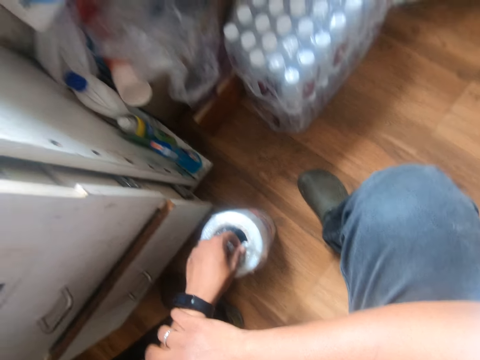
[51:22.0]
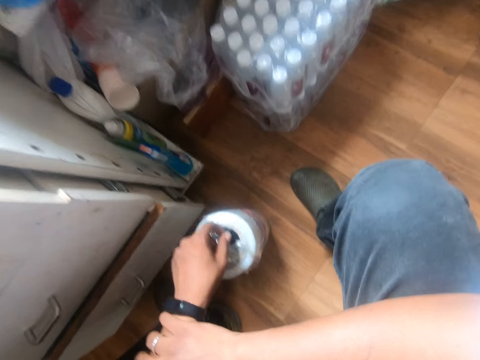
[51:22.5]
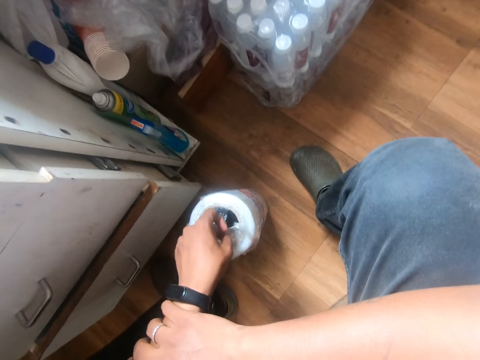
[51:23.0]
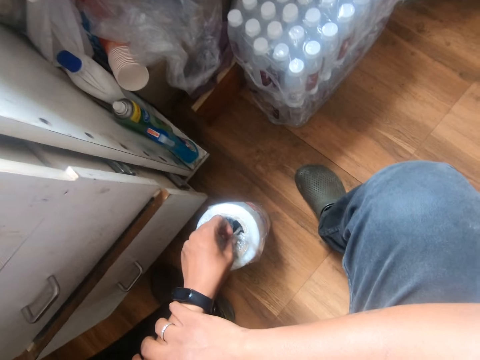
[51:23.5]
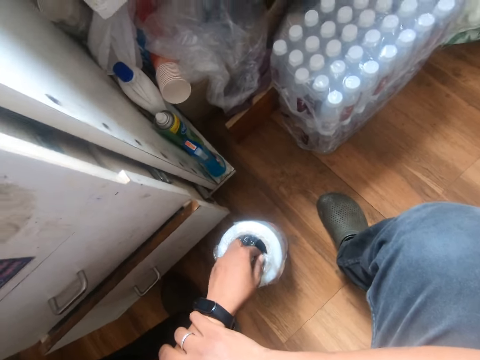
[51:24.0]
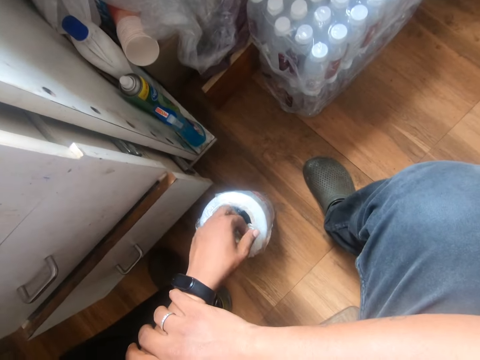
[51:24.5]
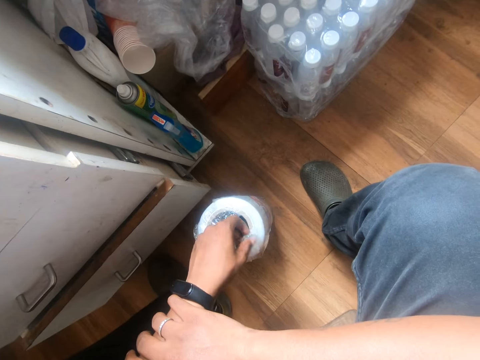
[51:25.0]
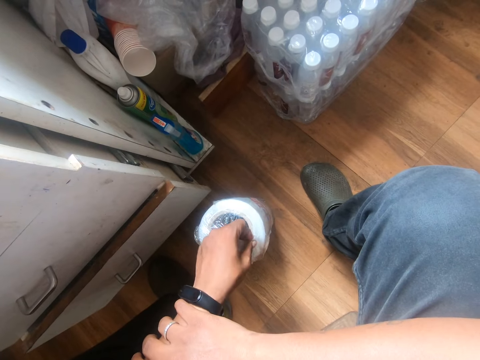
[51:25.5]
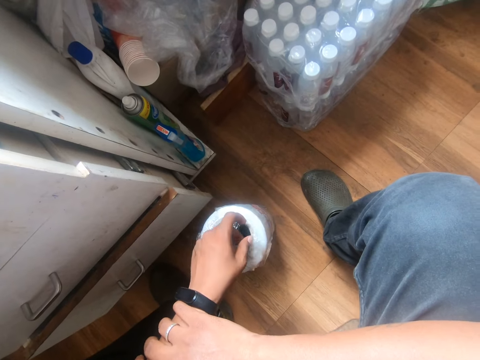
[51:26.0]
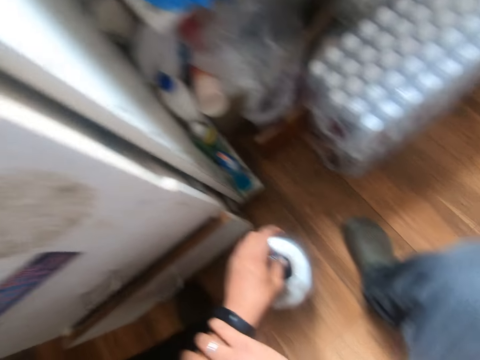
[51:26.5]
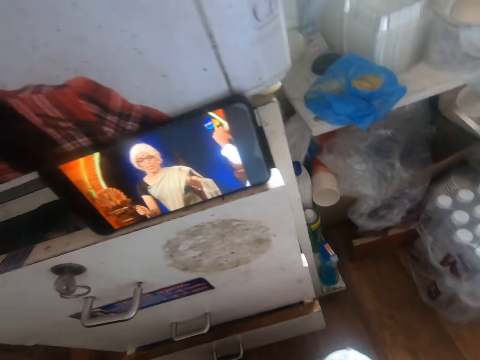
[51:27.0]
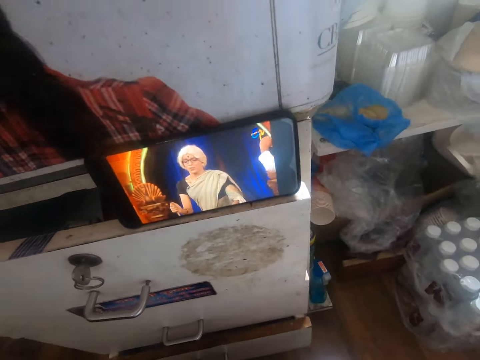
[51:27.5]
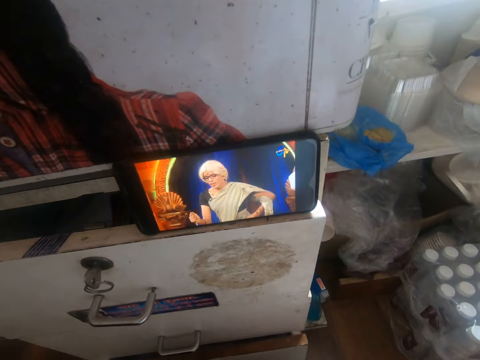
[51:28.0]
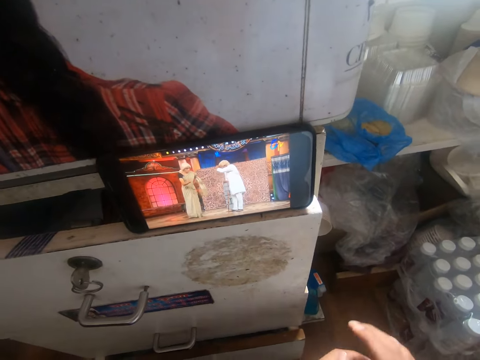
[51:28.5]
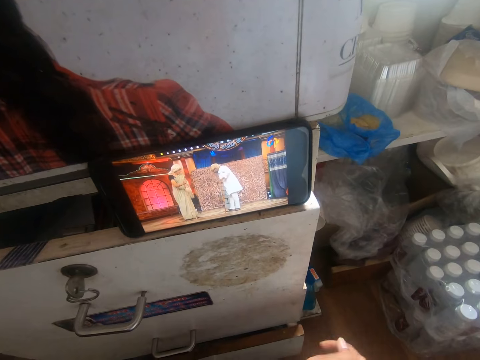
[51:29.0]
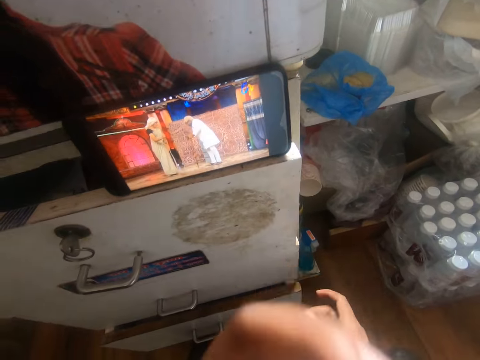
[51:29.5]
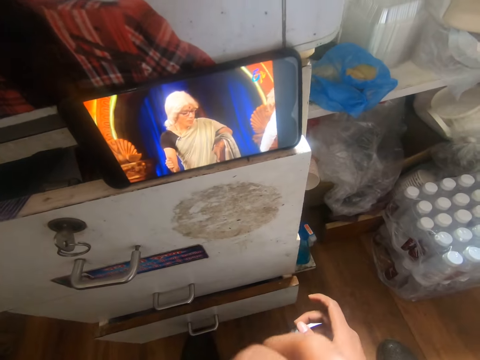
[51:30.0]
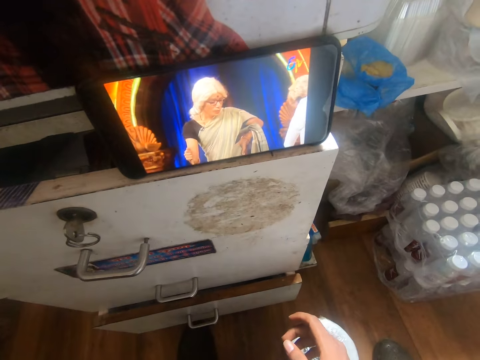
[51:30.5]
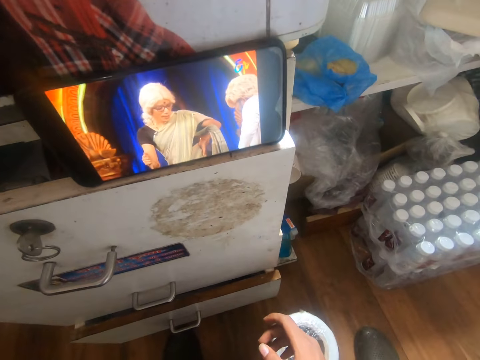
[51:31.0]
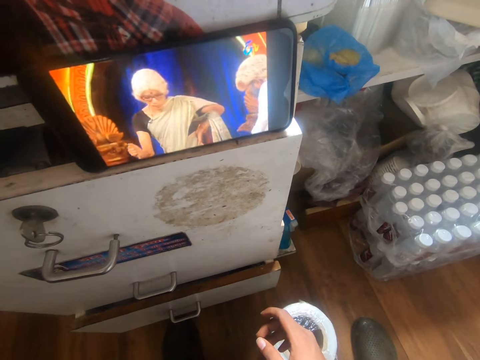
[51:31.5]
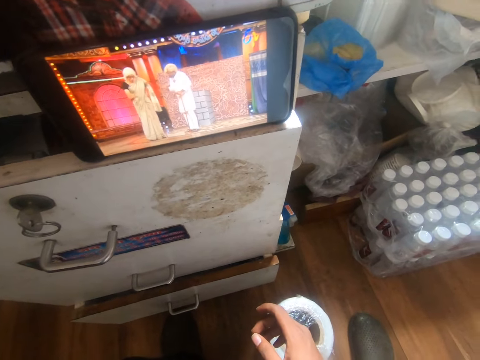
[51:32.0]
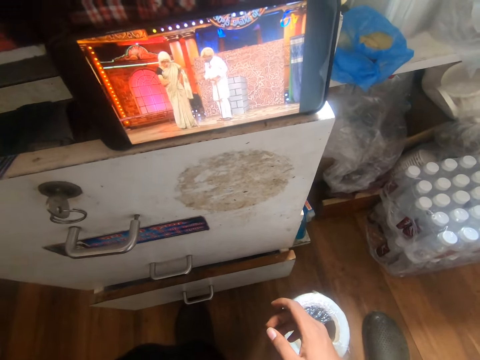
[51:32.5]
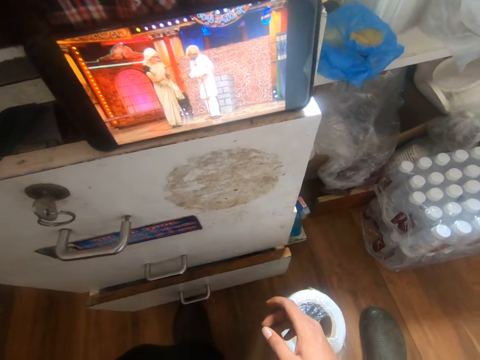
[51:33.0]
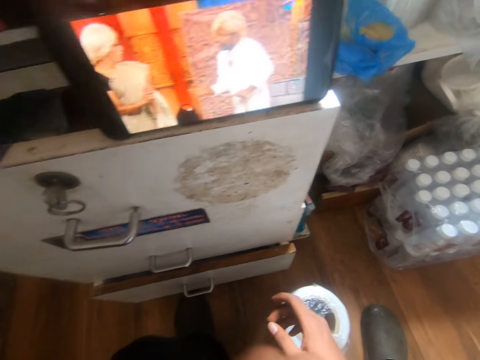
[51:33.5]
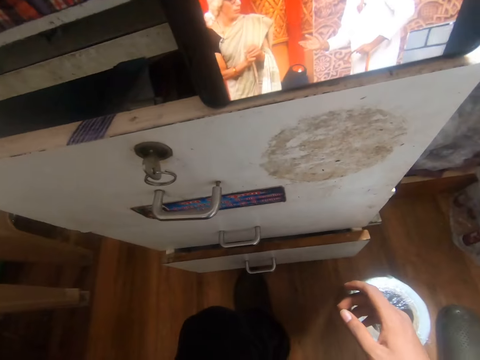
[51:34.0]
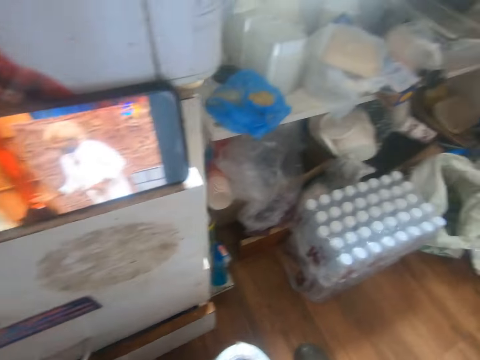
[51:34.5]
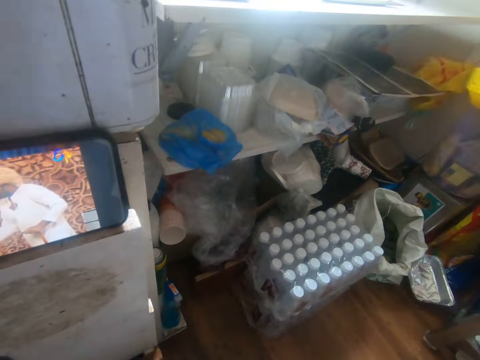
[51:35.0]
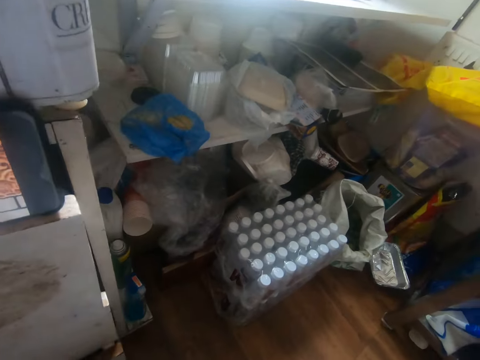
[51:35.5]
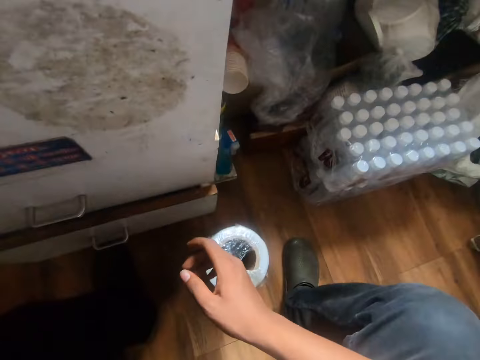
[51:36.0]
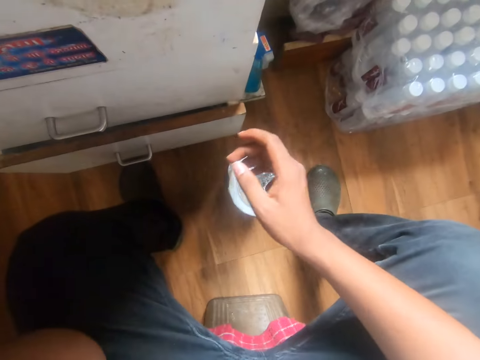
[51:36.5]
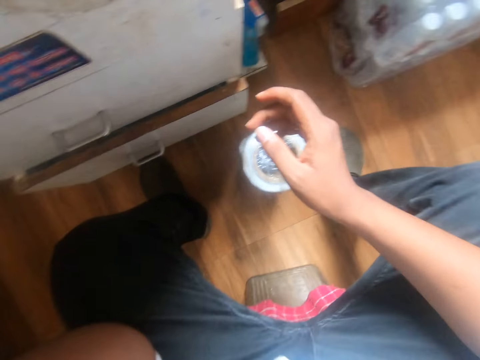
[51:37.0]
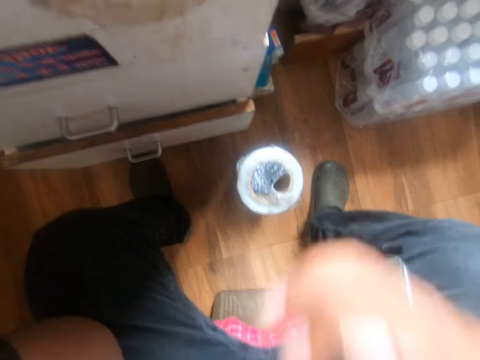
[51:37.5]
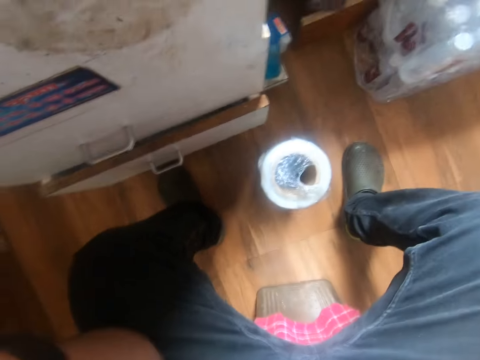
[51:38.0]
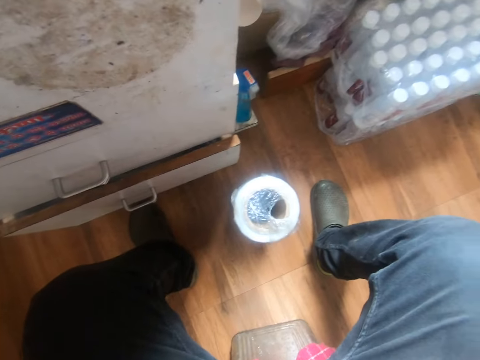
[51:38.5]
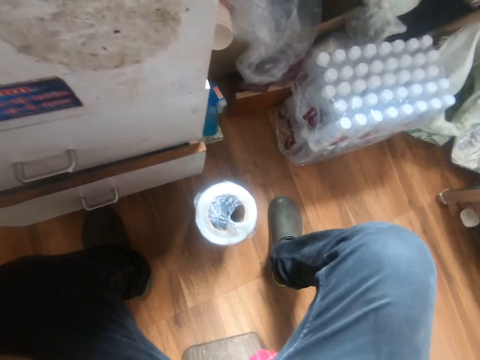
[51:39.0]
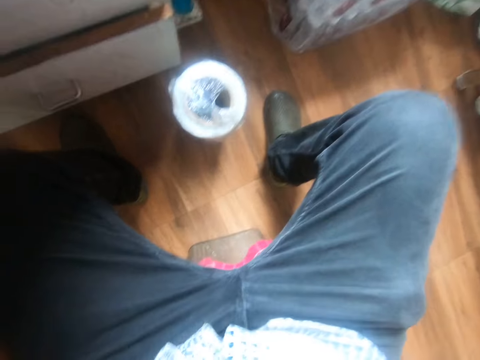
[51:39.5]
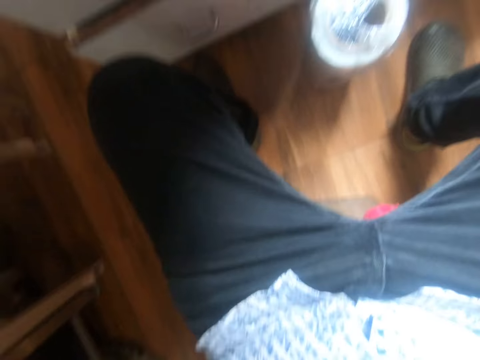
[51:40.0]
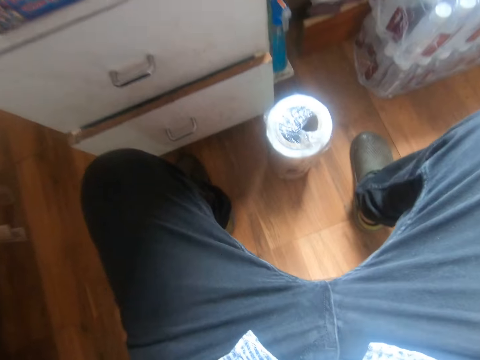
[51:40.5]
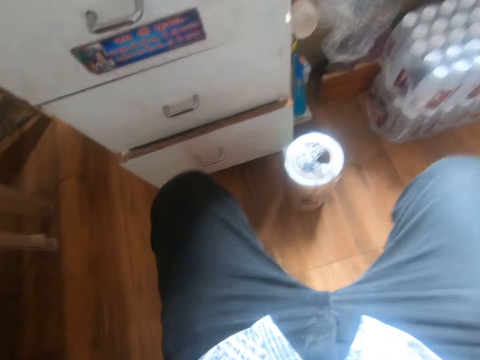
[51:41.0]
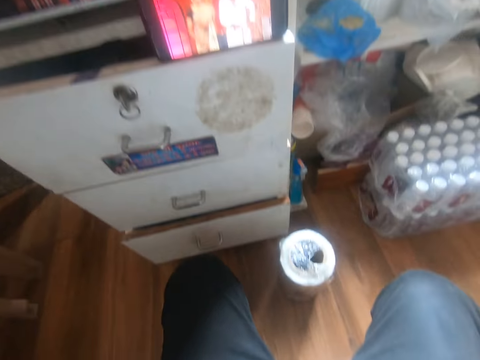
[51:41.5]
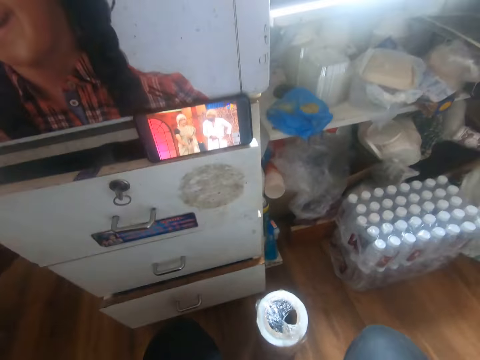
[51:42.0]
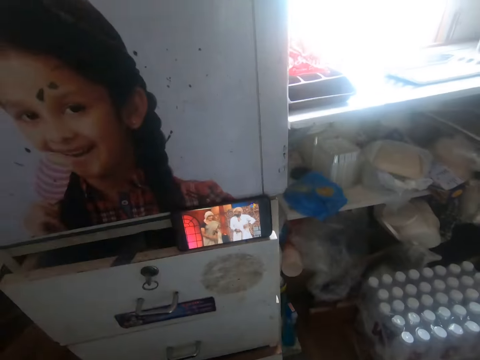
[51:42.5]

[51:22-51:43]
The camera wearer holds a polythene paper. He wipes his face with his left hand. He rubs his hands. He adjusts a camera on his head with both hands. He moves his hands.

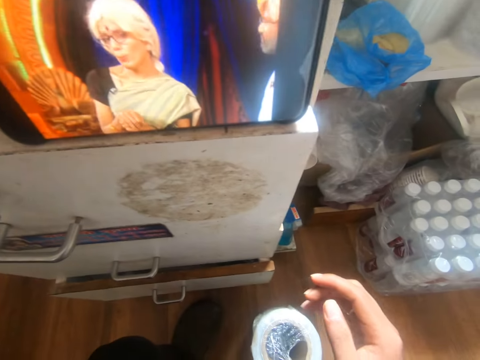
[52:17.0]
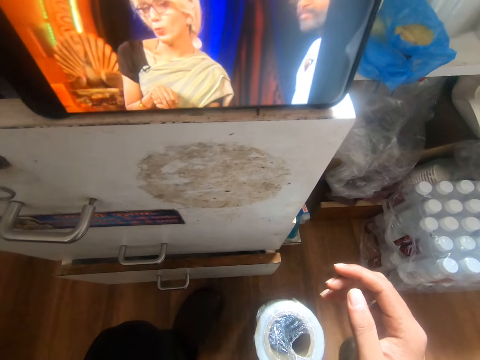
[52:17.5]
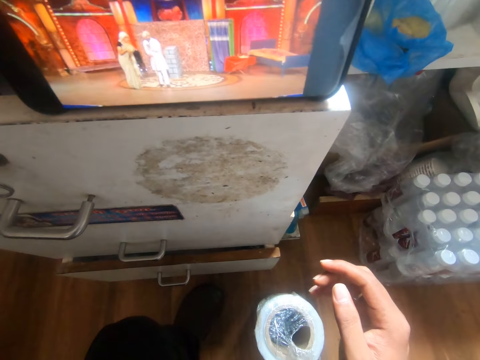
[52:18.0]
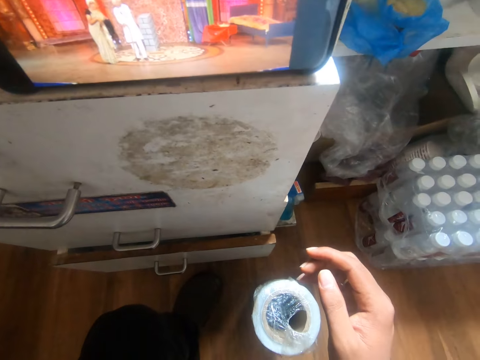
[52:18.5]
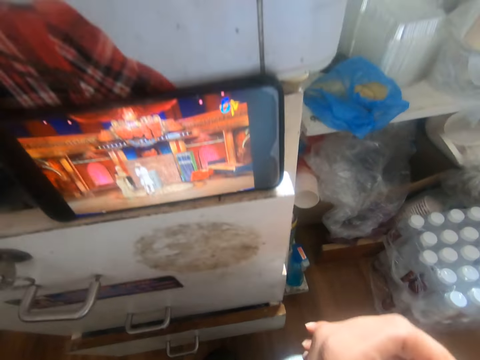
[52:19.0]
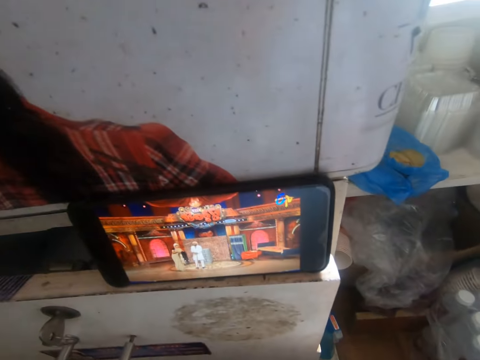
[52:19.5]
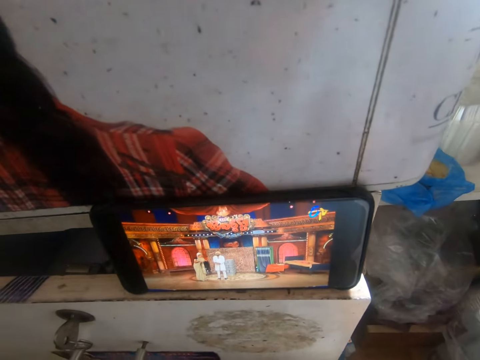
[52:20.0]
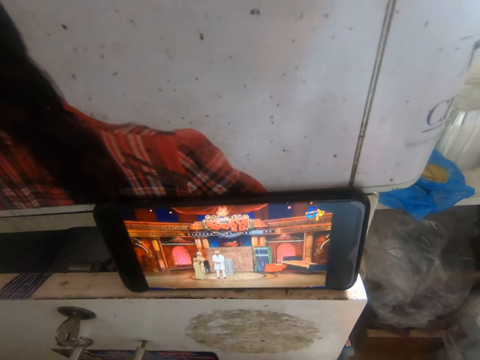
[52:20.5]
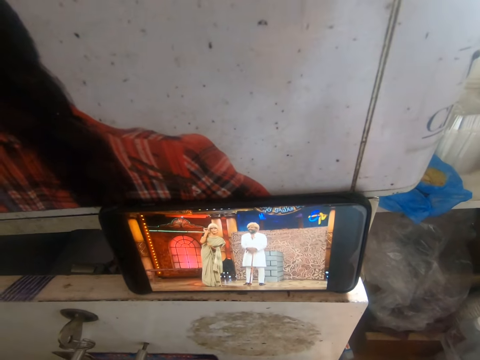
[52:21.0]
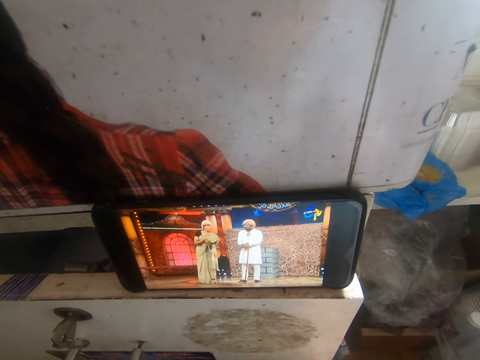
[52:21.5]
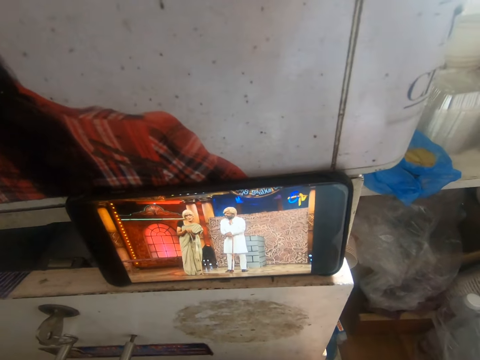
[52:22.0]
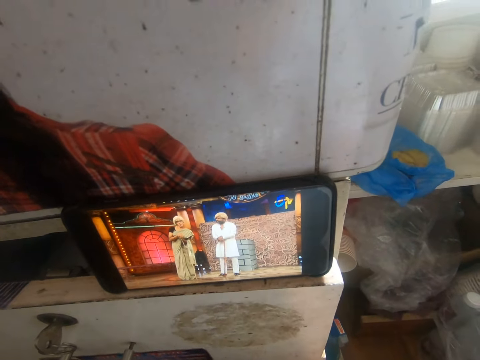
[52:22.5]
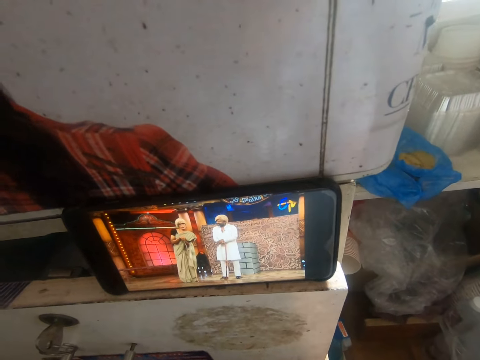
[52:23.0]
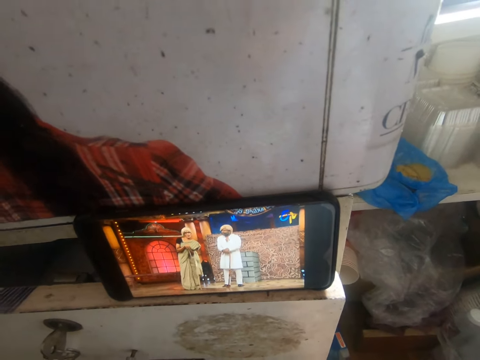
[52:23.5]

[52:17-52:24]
The camera wearer lifts his hands. He wipes his face with his right hand.
